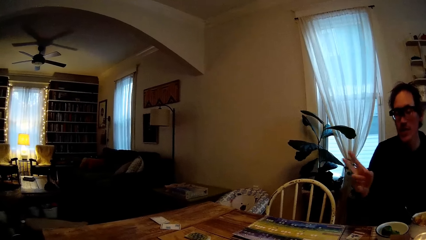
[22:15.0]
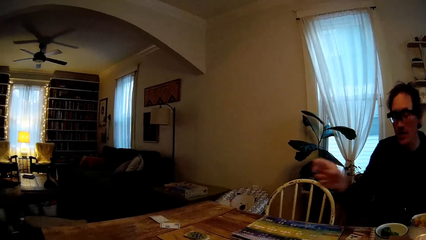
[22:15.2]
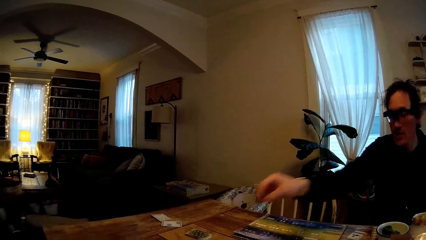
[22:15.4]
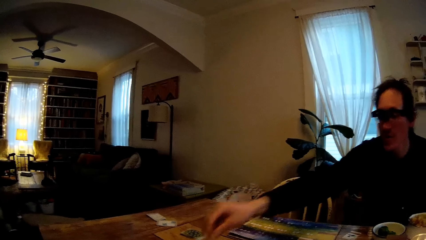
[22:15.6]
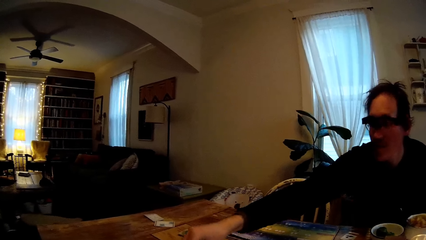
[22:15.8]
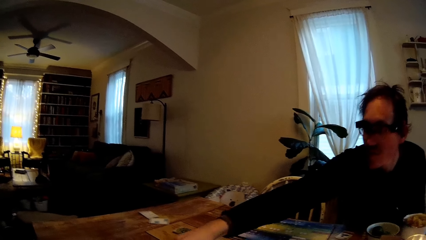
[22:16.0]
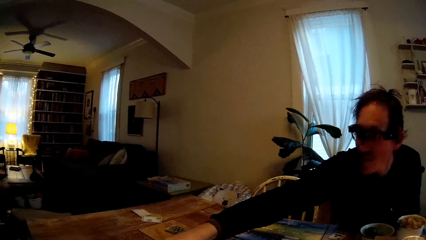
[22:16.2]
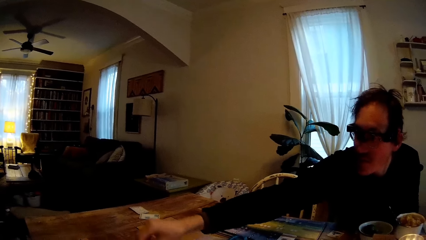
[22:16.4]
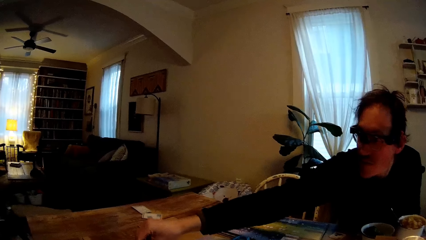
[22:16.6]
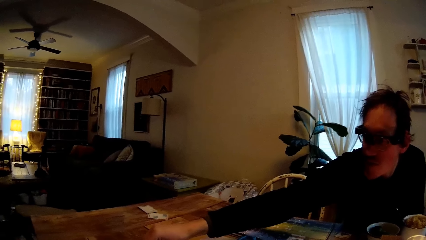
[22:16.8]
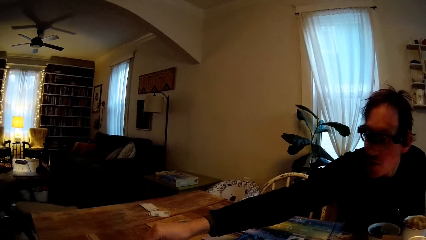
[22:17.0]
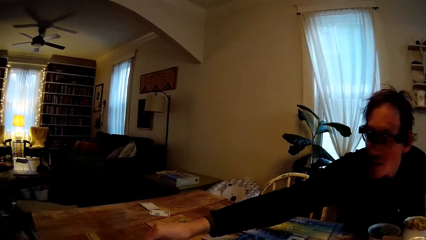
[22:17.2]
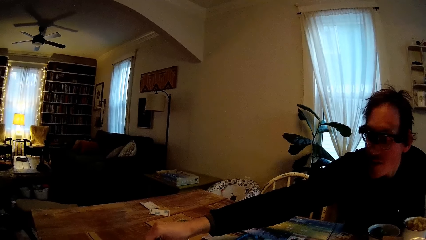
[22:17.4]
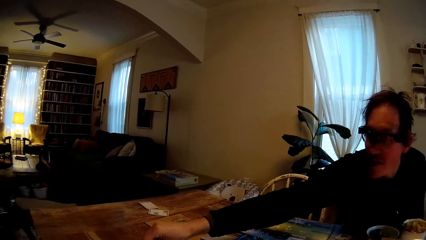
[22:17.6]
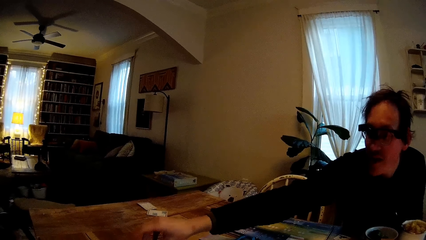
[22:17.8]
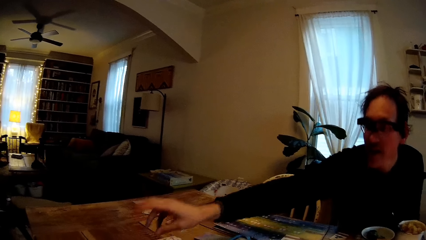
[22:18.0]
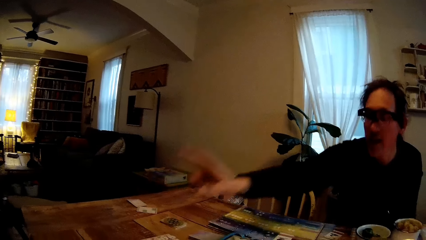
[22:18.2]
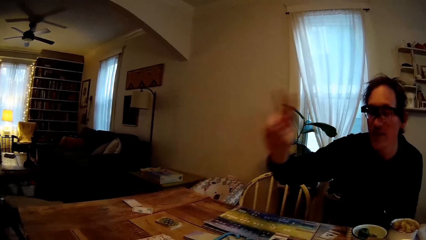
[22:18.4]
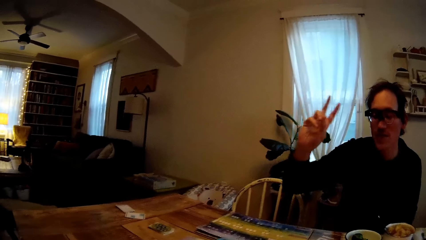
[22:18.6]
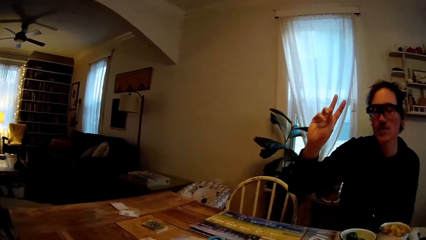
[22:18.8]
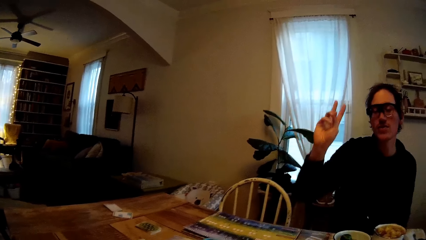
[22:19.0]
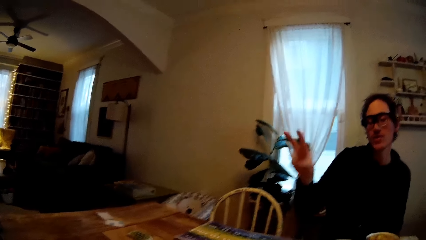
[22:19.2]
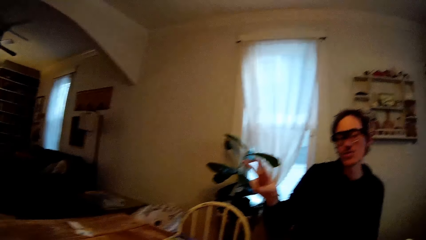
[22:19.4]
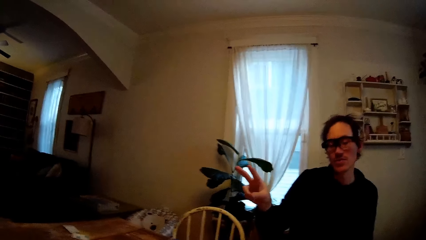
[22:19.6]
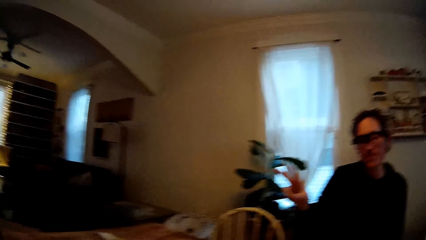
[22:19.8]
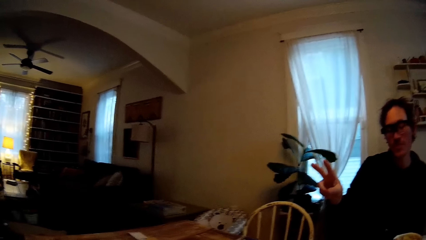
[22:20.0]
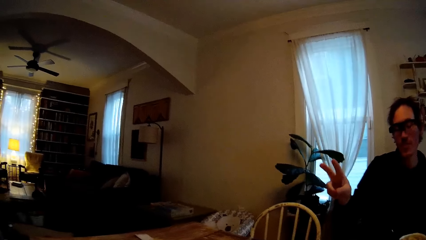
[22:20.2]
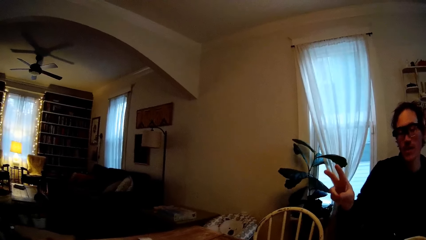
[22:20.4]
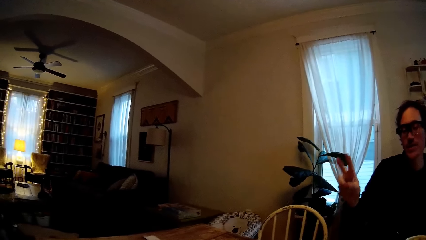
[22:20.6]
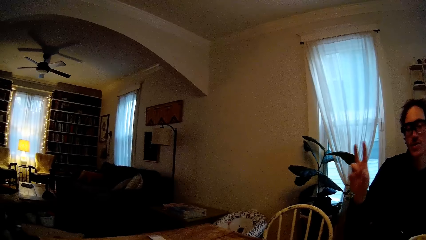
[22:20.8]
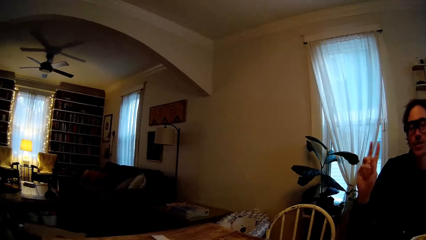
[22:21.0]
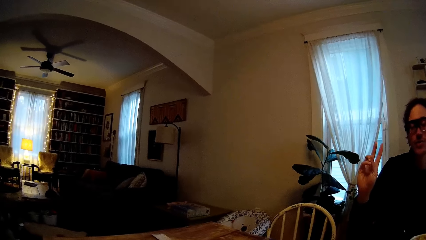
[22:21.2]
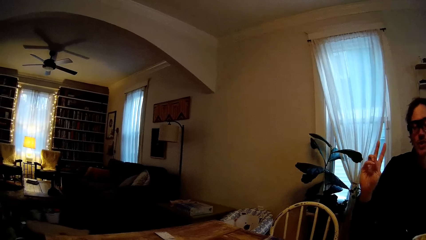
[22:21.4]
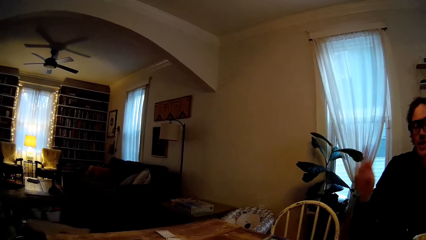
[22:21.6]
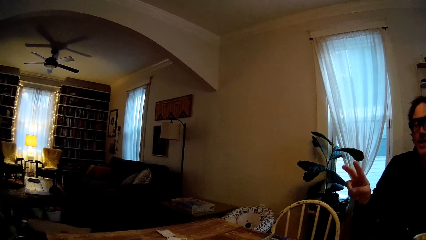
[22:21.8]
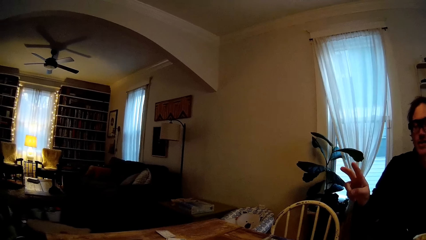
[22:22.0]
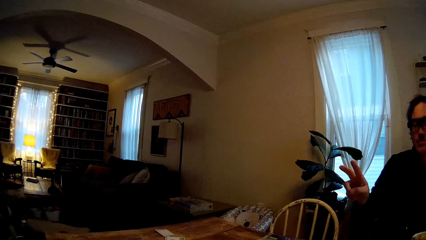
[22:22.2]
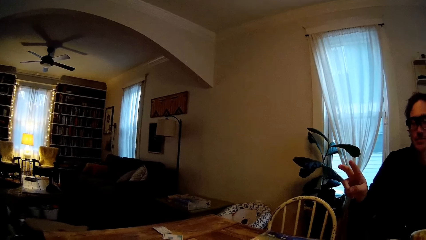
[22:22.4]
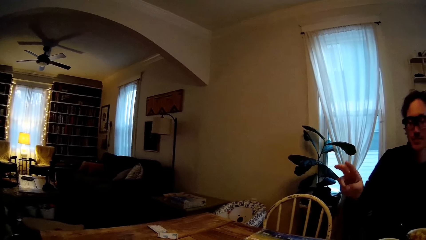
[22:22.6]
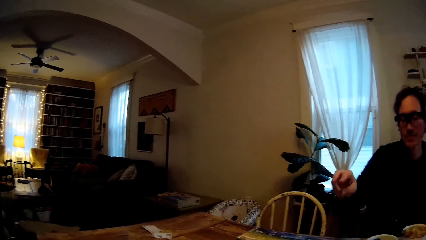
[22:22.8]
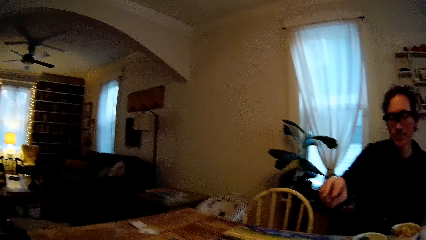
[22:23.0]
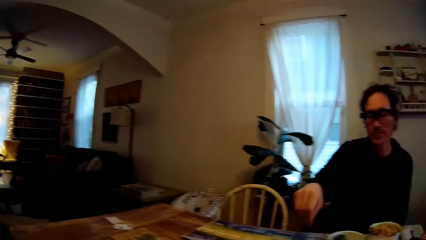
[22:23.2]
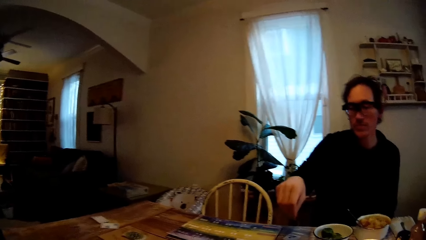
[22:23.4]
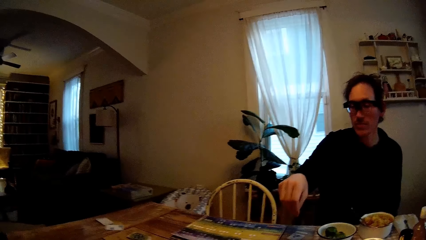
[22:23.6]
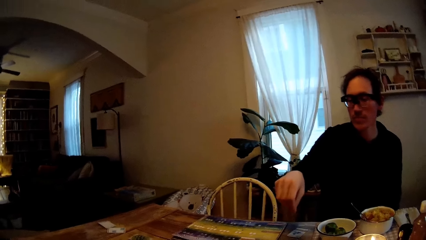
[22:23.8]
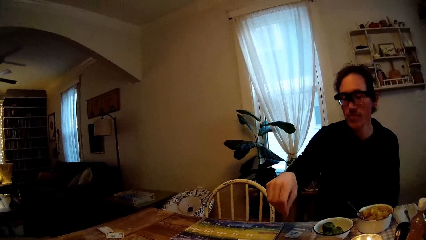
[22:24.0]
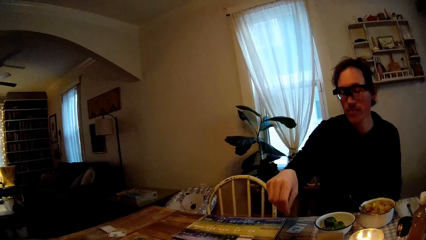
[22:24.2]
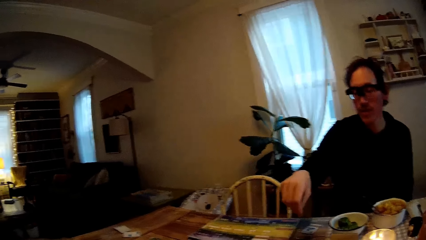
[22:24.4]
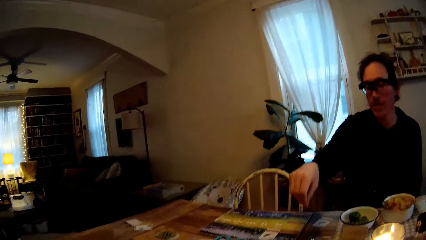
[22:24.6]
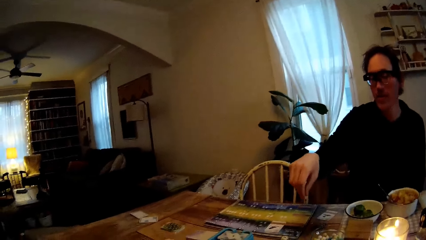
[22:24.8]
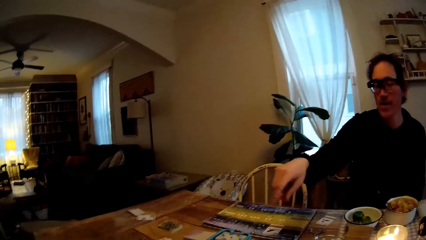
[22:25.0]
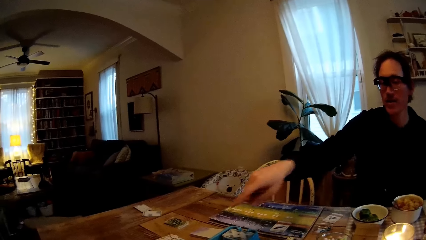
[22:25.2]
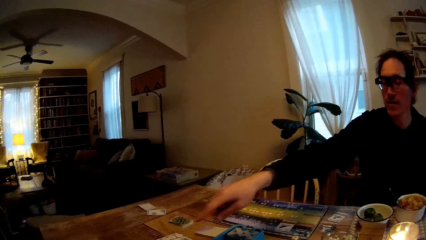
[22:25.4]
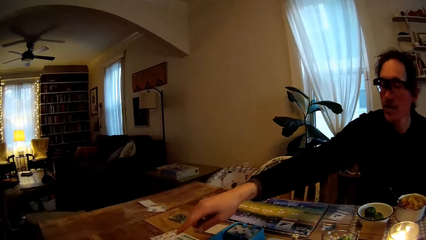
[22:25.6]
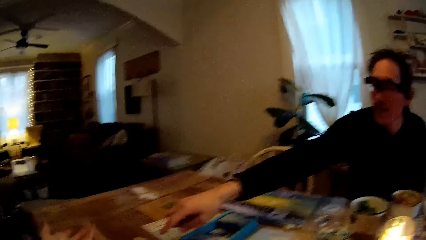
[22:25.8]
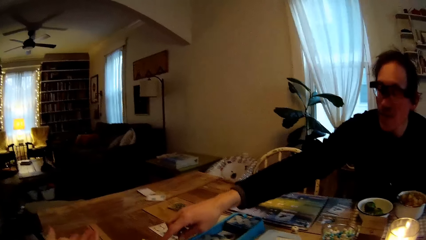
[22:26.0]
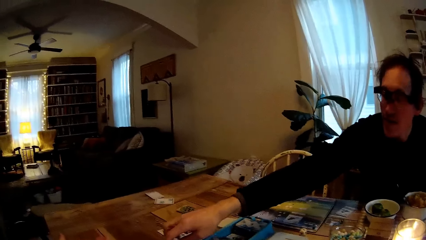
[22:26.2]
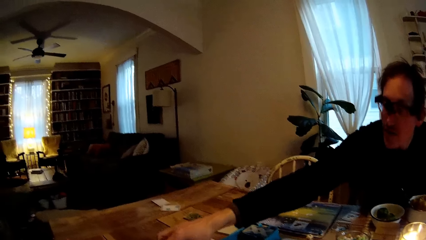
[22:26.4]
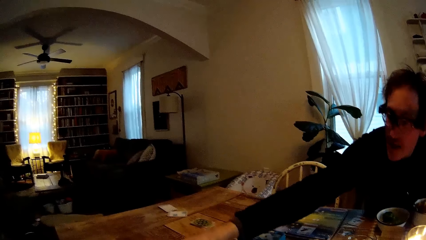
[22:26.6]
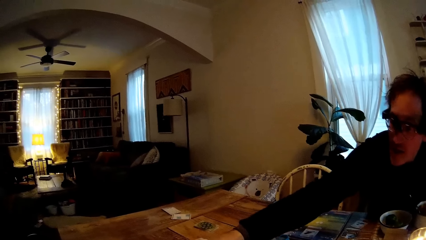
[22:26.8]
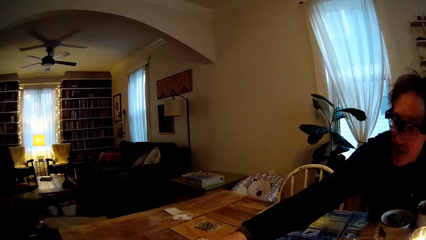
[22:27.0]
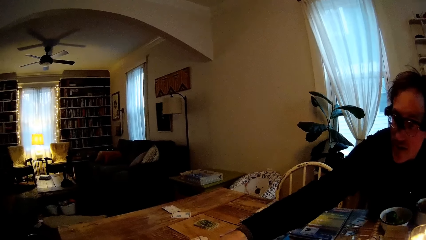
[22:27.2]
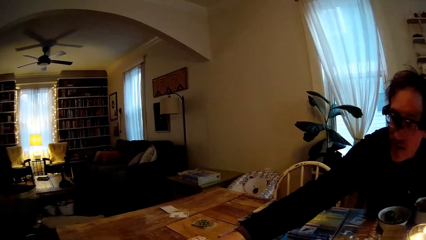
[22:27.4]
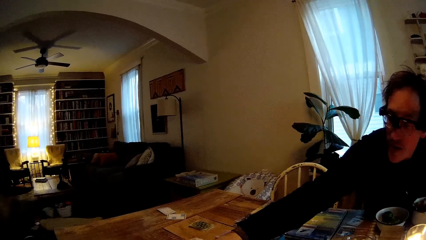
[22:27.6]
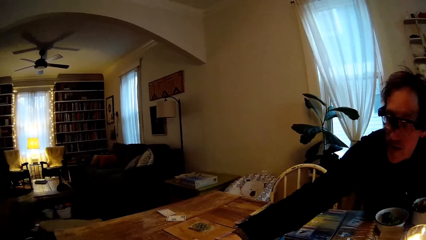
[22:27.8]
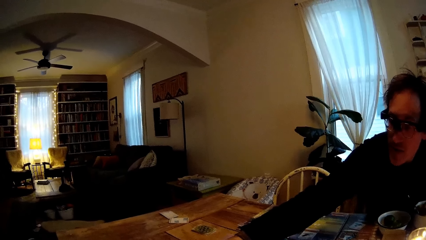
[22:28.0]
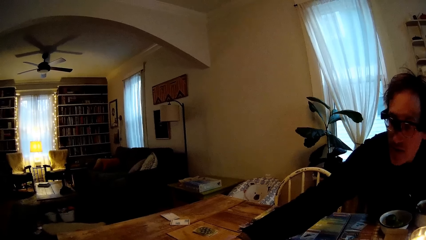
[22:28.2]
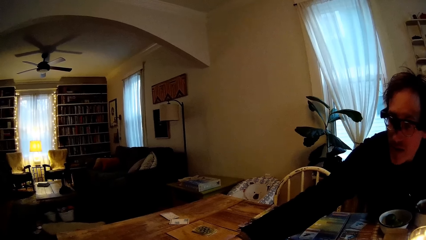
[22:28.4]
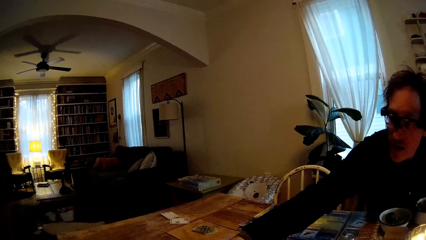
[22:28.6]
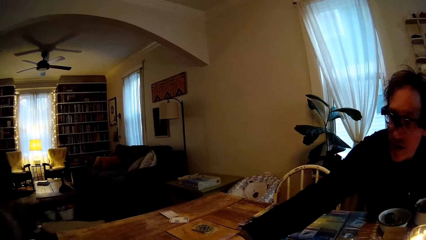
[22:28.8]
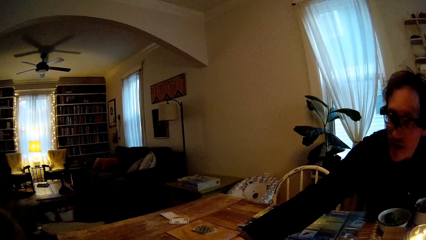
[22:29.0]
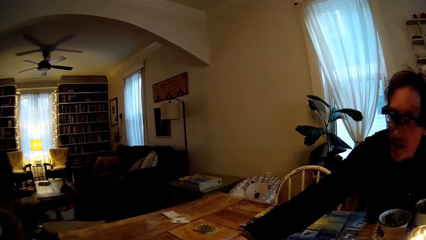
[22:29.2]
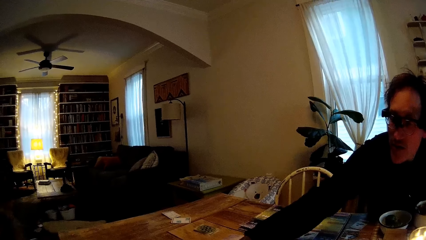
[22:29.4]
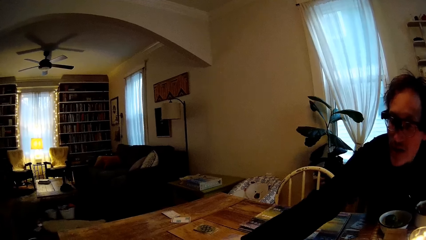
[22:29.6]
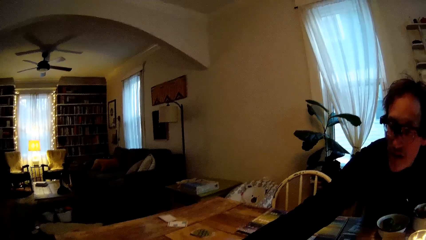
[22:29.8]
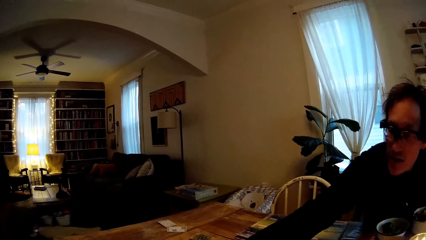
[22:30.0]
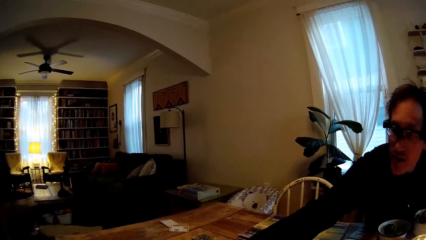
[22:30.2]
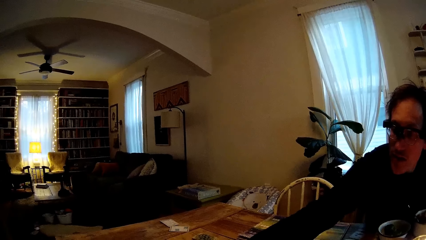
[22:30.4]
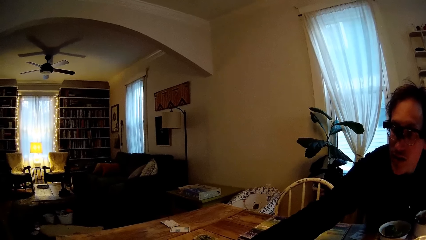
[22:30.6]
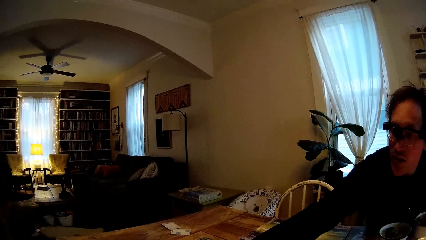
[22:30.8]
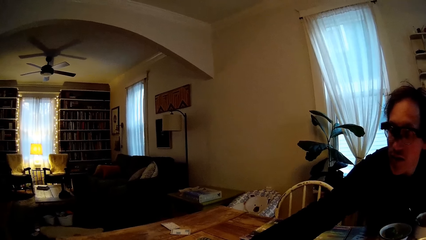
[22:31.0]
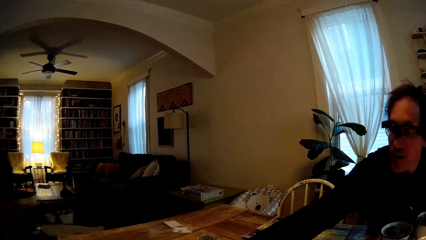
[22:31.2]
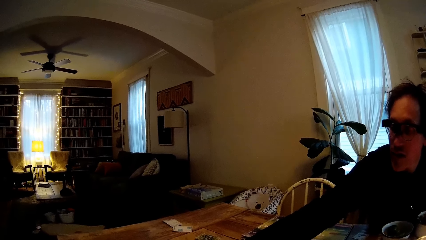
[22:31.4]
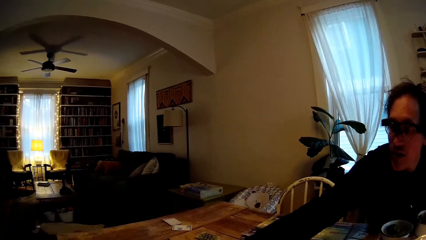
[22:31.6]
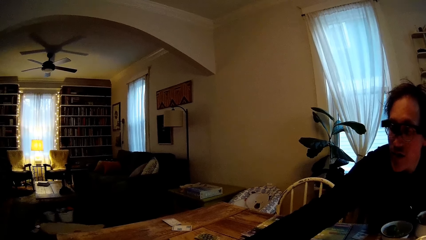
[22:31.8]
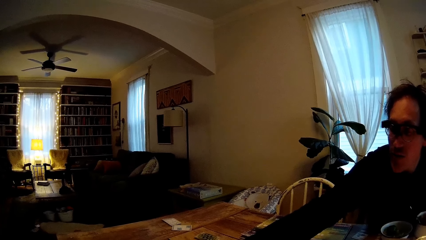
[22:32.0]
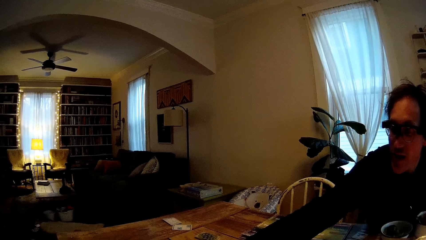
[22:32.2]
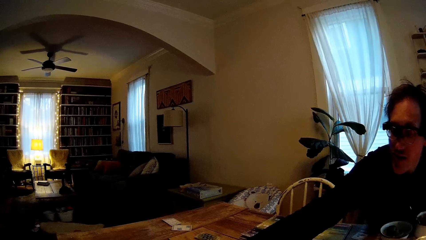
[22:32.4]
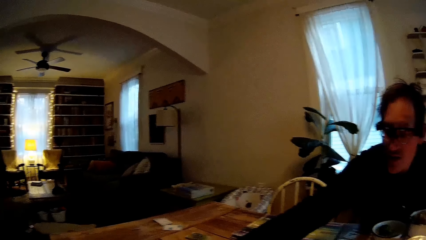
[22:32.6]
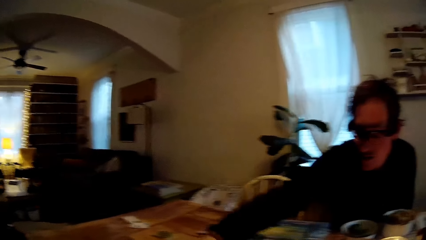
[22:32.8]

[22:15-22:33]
A man moves the right hand. The man stretches his right hand on the table. The man moves his hands on the table with the right hand and moves his hand out of the table. The man gestures with his right hand. The man demonstrates with the right hand. The man moves the right hand and points at something on the table. The man stretches his right hand. The man holds cards on the table with the right hand and moves the cards on the table with the right hand.
